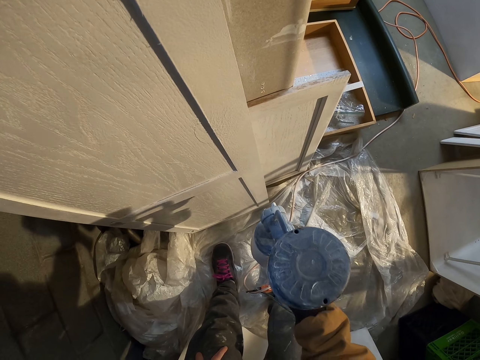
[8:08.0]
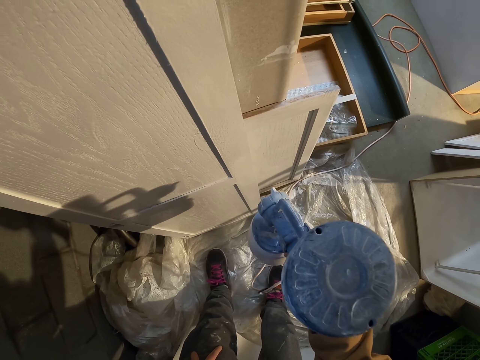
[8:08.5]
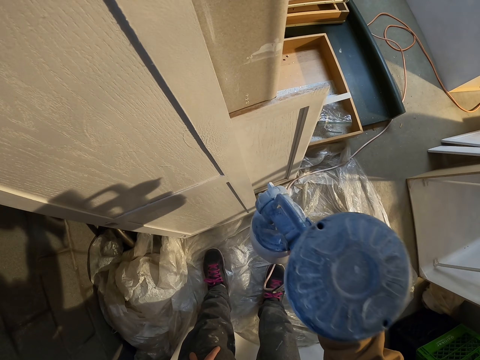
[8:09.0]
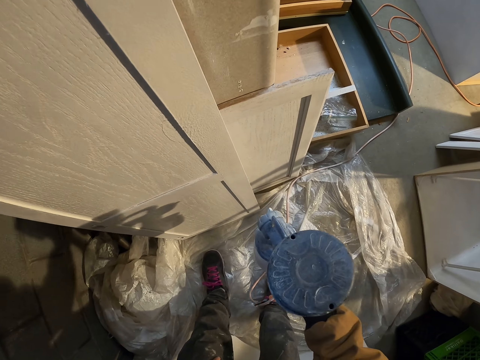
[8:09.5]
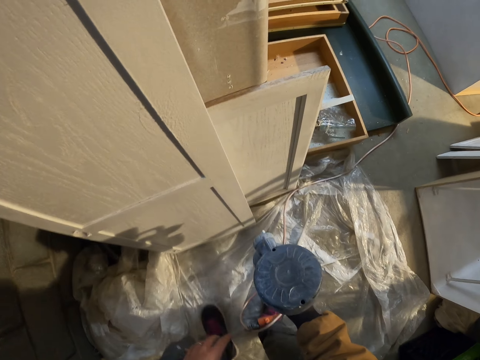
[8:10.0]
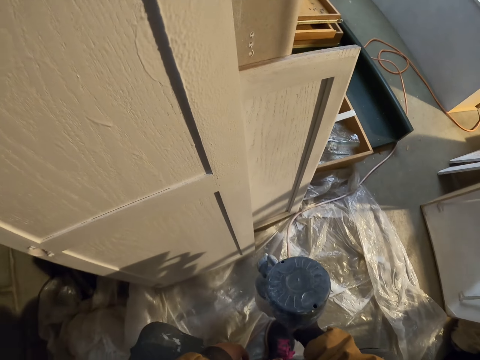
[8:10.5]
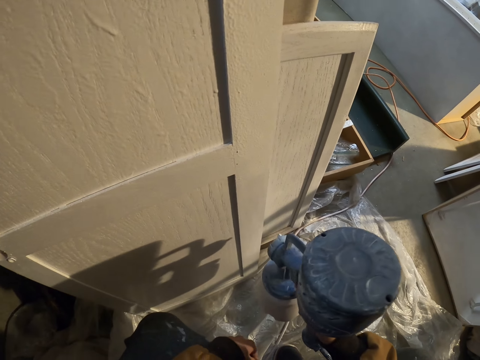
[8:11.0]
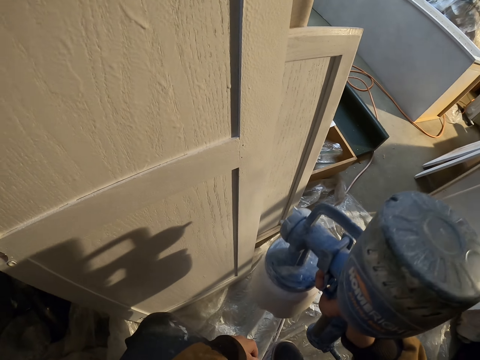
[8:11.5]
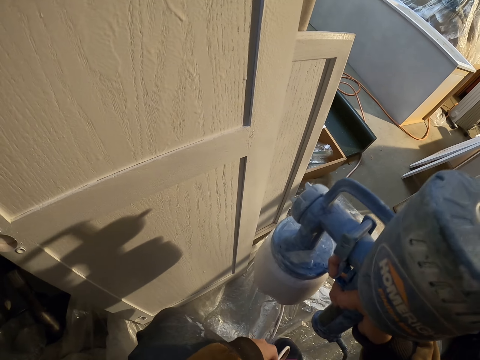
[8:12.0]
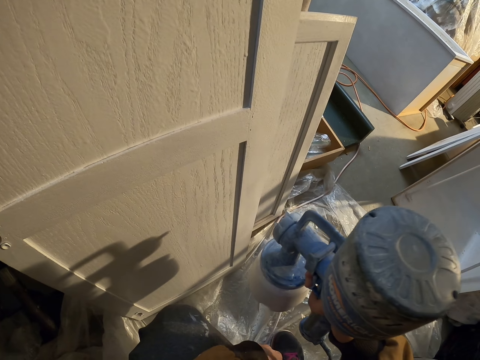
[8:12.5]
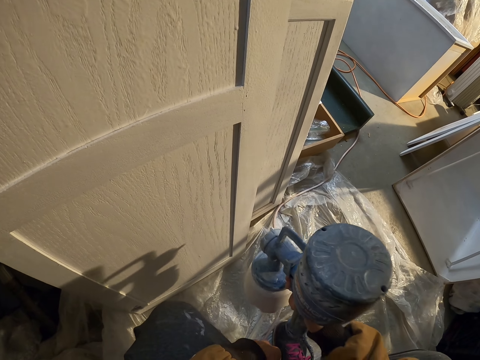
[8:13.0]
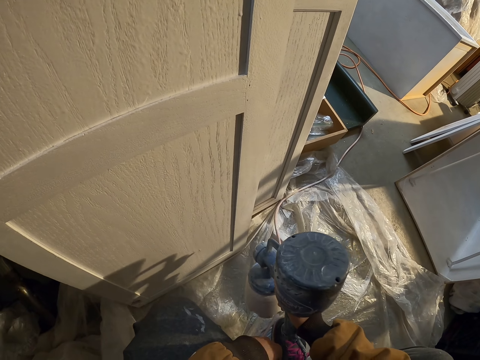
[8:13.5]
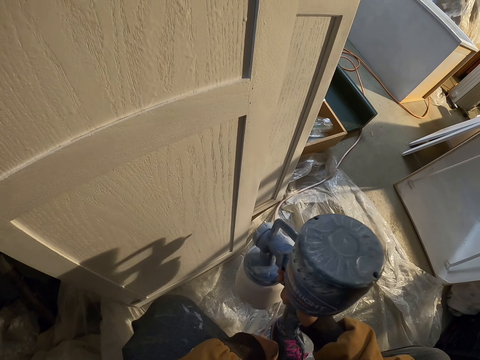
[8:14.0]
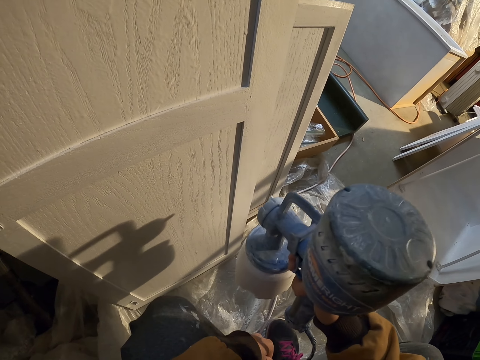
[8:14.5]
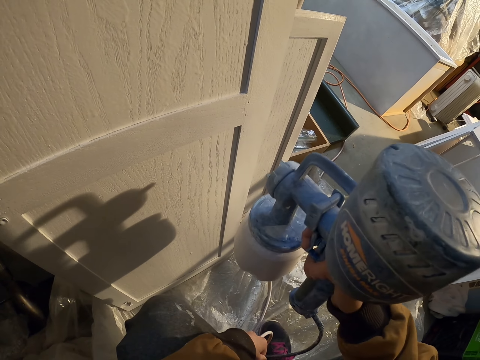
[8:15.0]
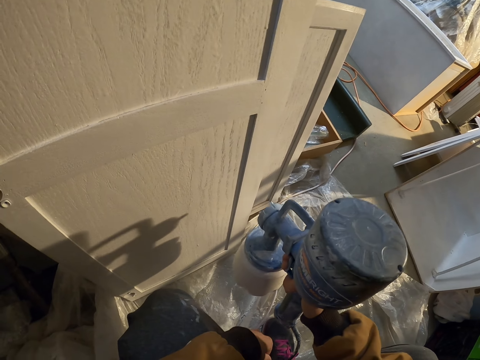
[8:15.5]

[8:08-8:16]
The camera wearer moves the leg. They squirt.

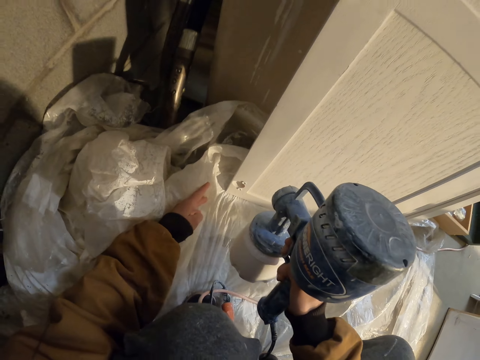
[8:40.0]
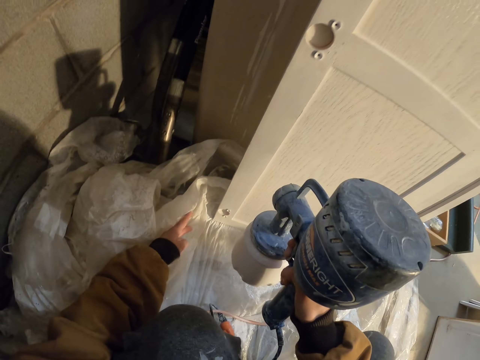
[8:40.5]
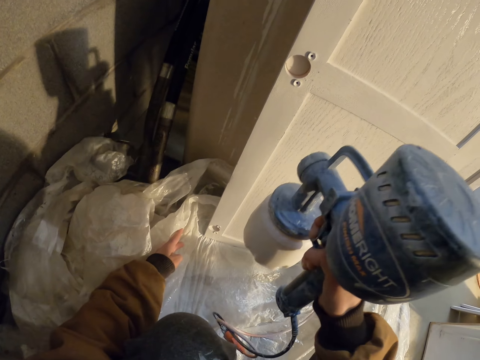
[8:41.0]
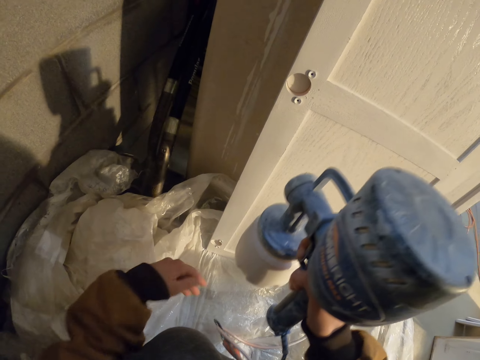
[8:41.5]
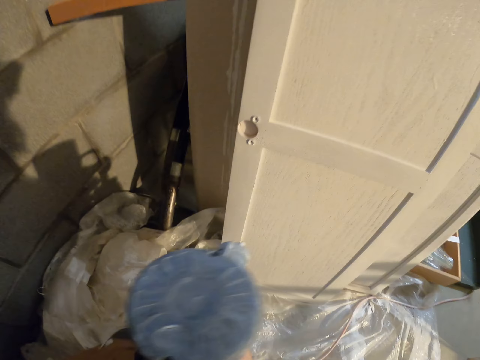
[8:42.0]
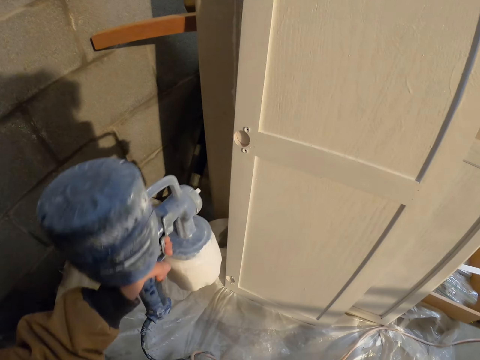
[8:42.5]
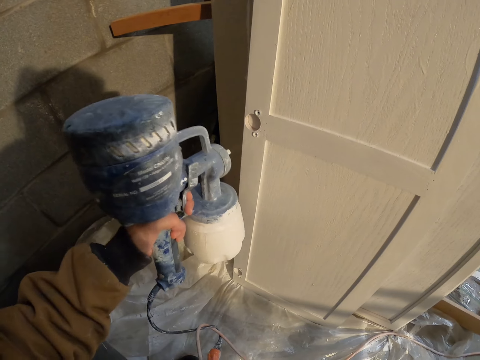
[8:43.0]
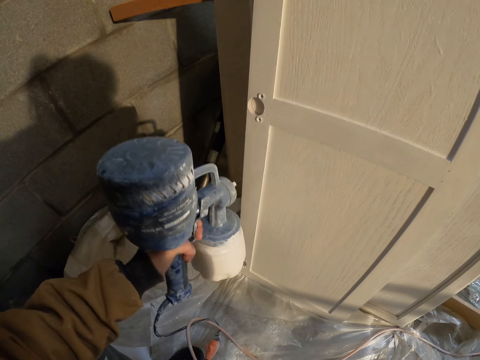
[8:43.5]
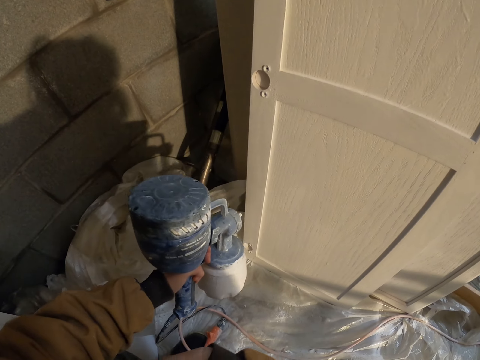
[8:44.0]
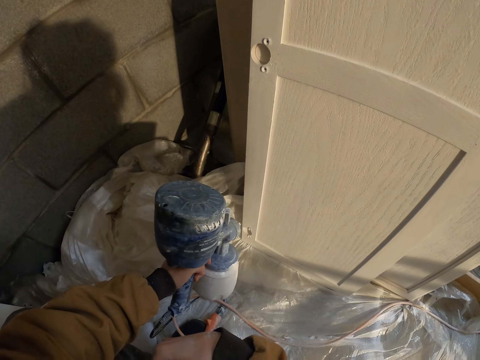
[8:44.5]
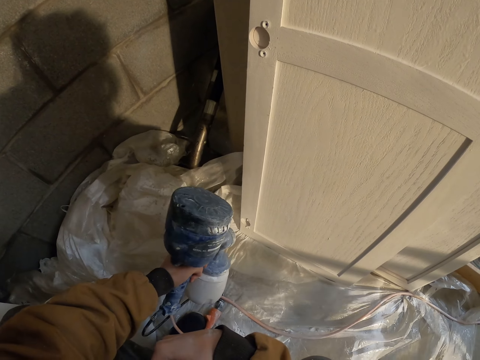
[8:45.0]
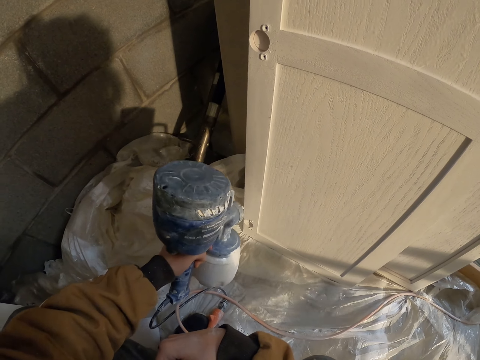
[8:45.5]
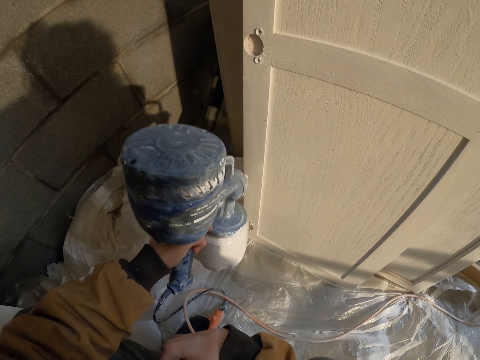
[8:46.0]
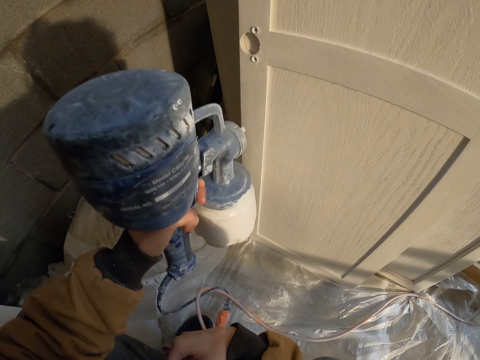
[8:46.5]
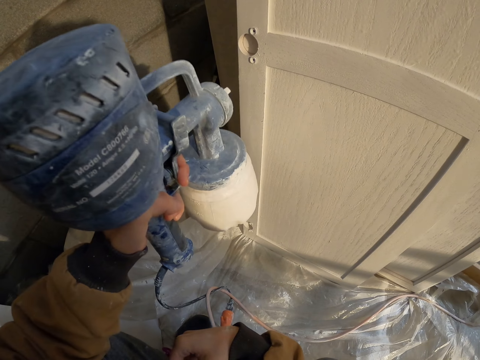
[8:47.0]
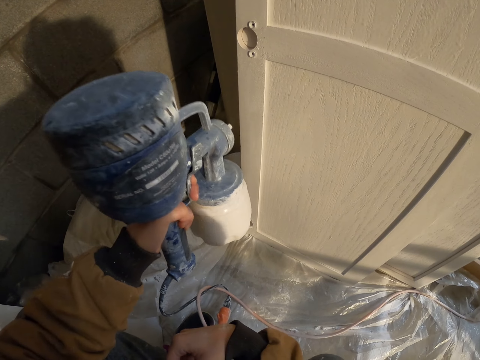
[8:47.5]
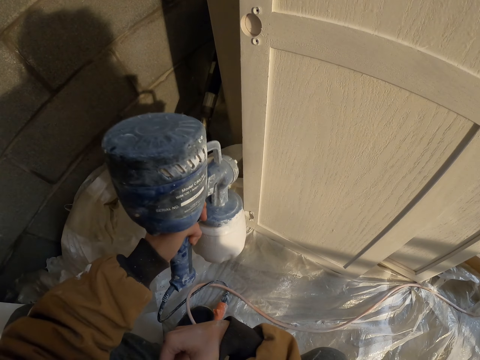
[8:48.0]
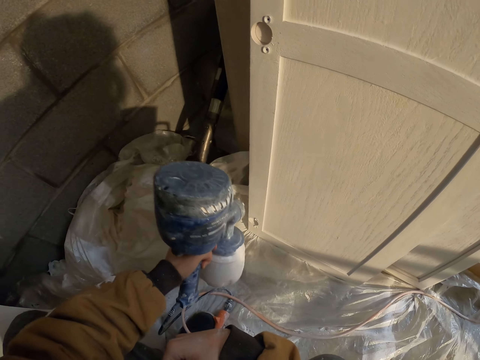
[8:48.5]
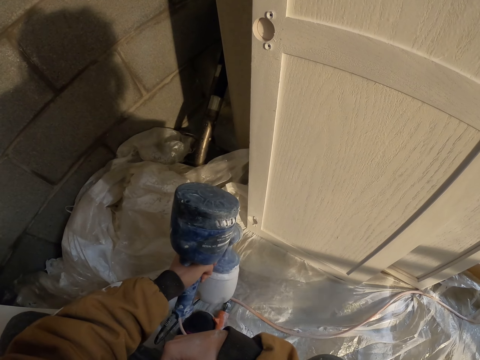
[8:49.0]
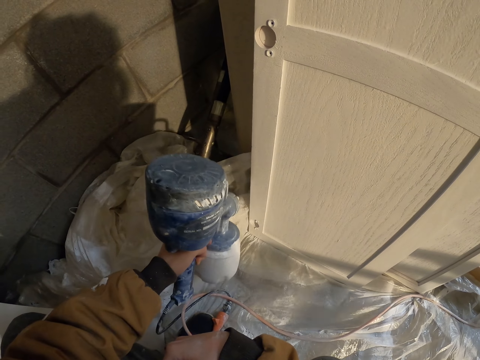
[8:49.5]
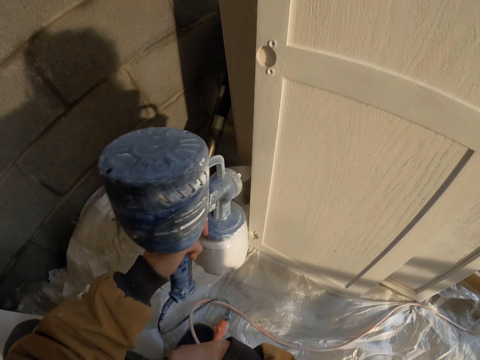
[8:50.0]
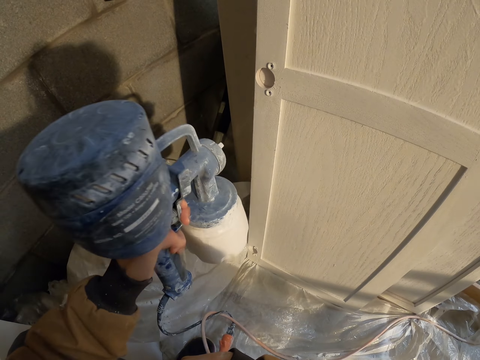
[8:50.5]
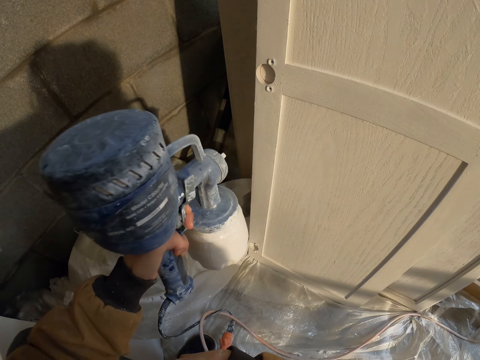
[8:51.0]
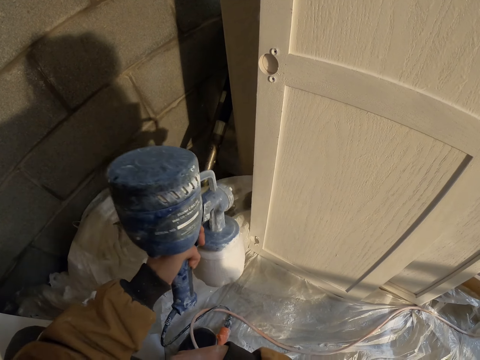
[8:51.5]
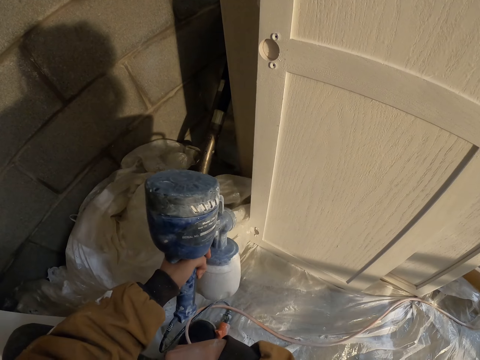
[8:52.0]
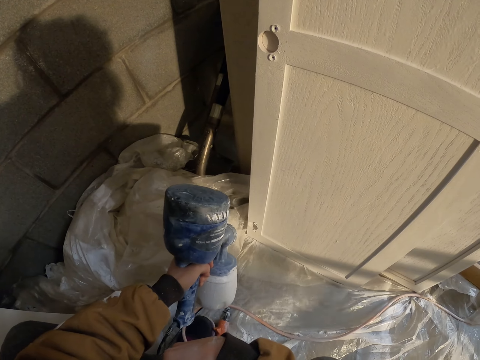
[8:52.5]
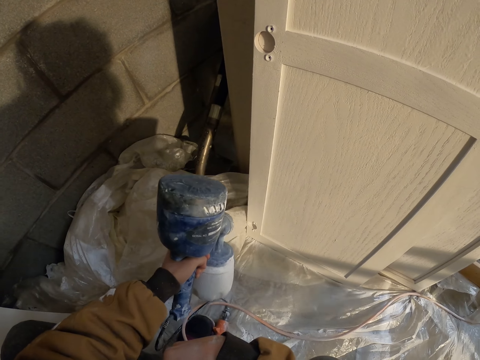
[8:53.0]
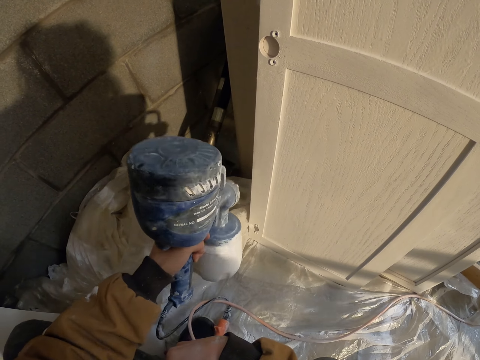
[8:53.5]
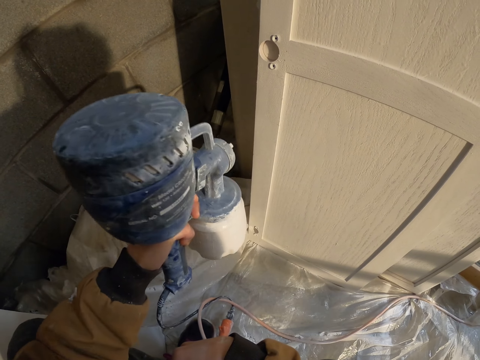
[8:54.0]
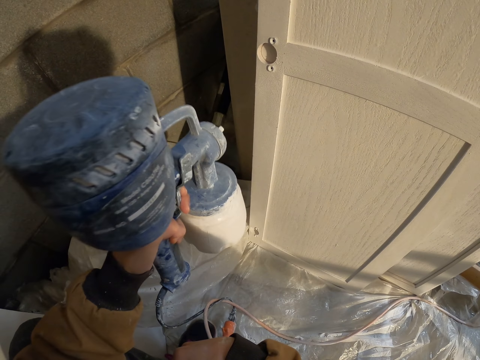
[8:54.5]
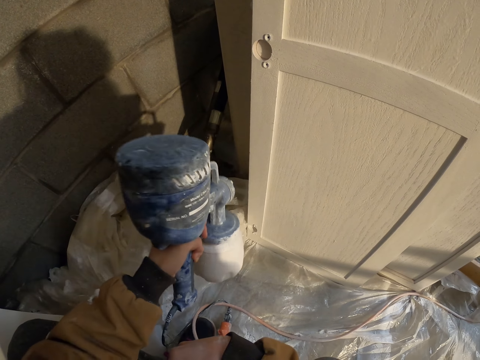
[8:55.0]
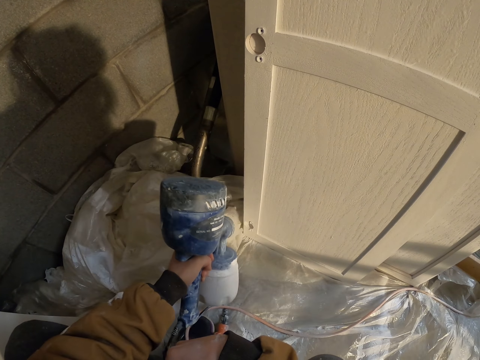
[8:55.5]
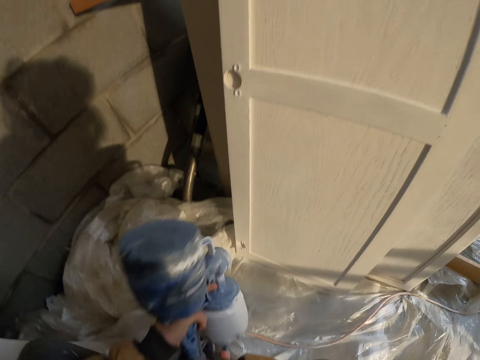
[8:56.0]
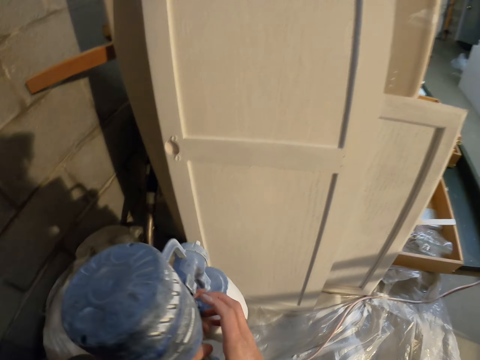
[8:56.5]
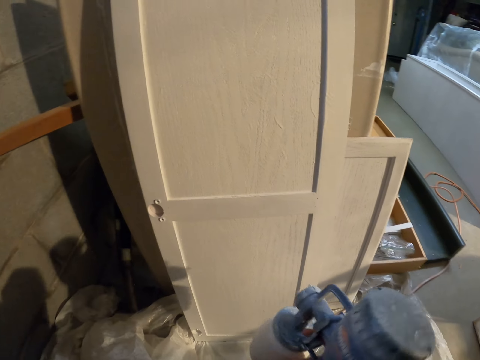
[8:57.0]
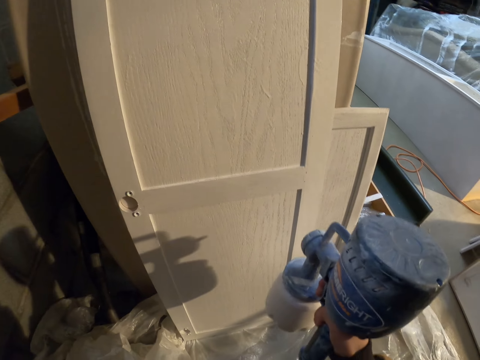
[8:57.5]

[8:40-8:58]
The camera wearer passes the paint sprayer to the left hand. They paint the cabinet door with the paint sprayer. They pass the paint sprayer to the right hand. They paint the cabinet door with the paint sprayer.
